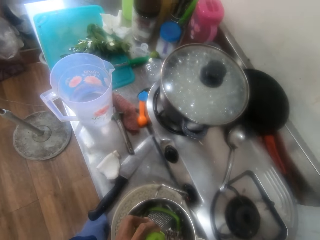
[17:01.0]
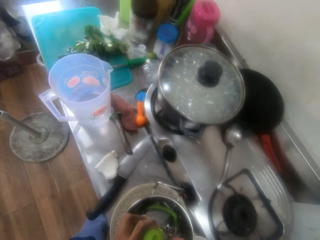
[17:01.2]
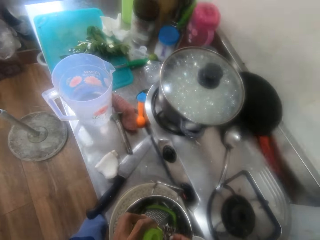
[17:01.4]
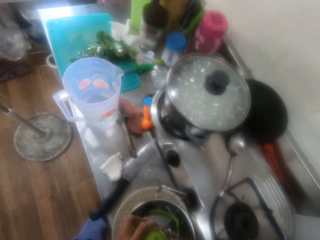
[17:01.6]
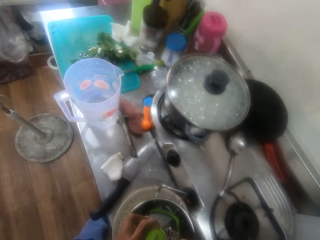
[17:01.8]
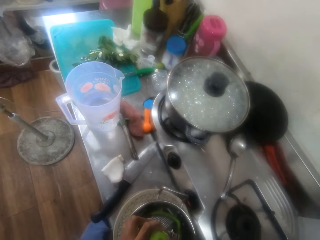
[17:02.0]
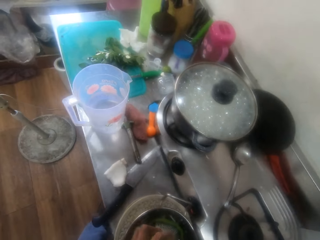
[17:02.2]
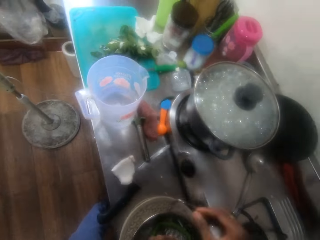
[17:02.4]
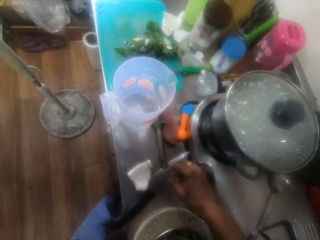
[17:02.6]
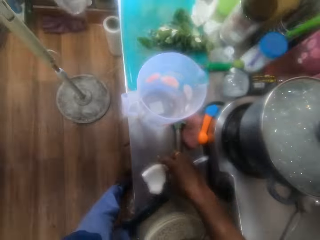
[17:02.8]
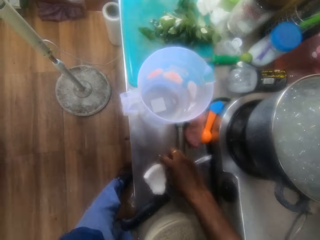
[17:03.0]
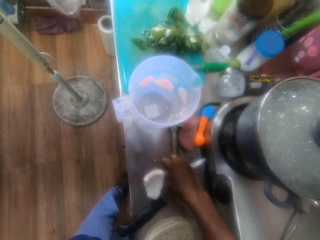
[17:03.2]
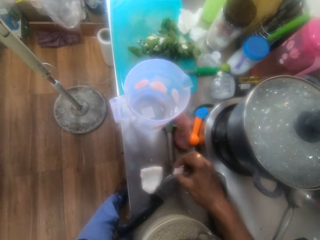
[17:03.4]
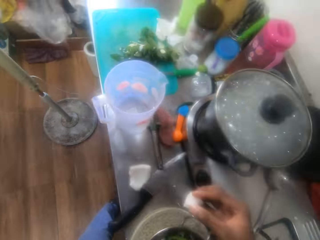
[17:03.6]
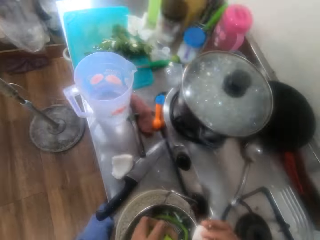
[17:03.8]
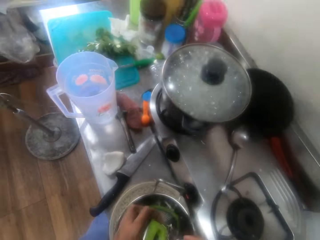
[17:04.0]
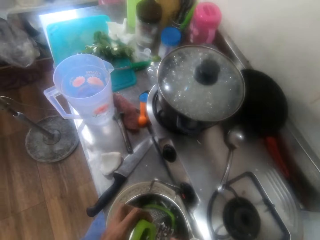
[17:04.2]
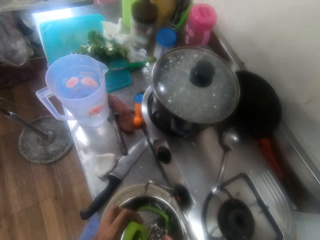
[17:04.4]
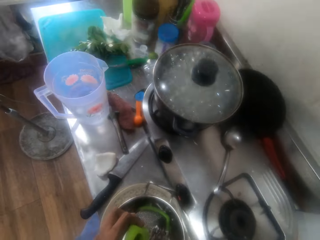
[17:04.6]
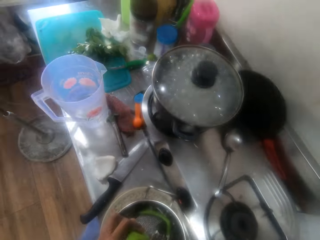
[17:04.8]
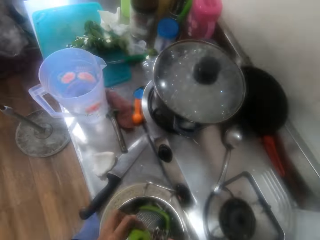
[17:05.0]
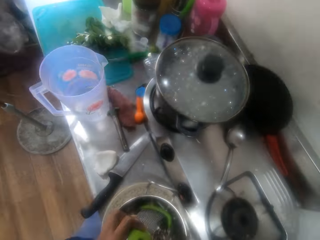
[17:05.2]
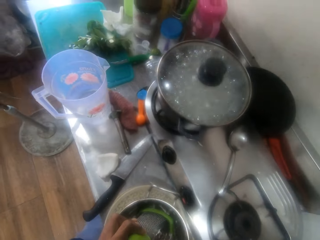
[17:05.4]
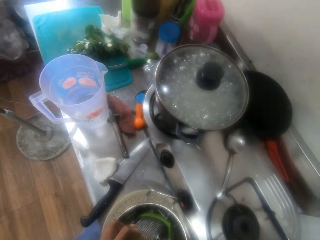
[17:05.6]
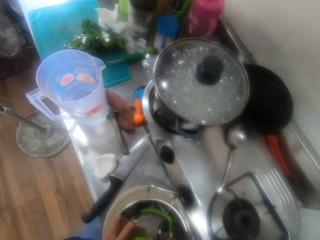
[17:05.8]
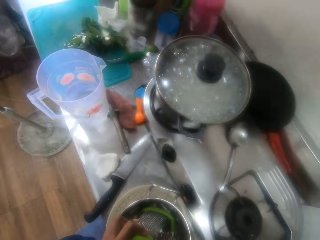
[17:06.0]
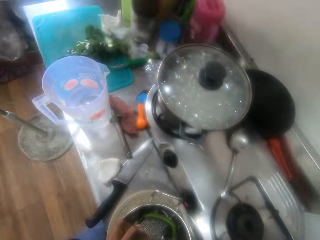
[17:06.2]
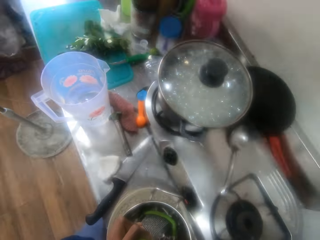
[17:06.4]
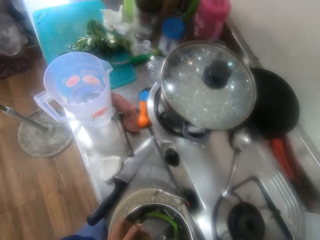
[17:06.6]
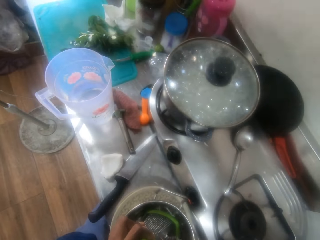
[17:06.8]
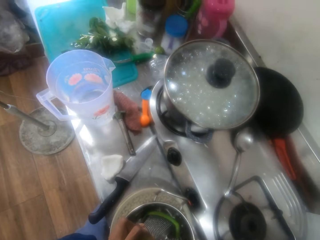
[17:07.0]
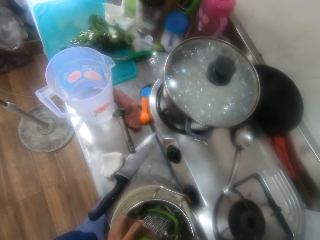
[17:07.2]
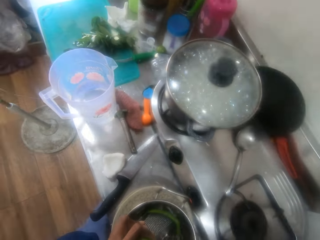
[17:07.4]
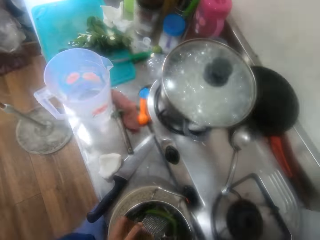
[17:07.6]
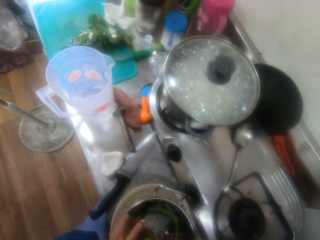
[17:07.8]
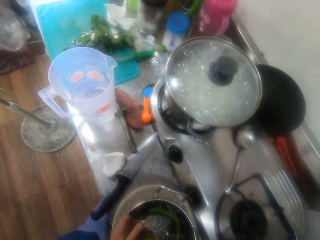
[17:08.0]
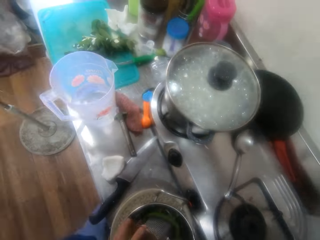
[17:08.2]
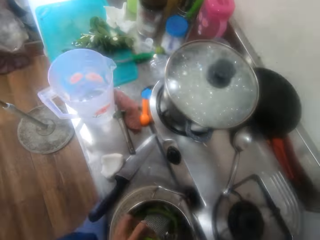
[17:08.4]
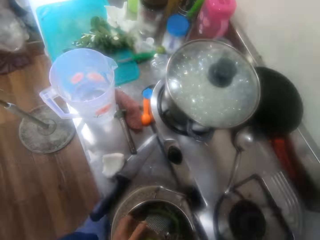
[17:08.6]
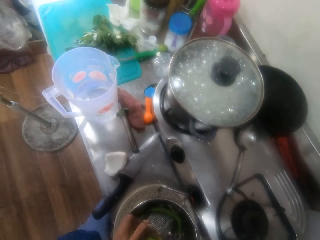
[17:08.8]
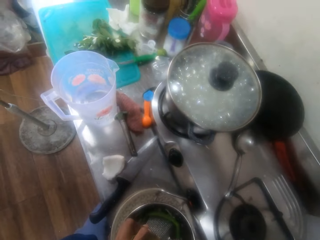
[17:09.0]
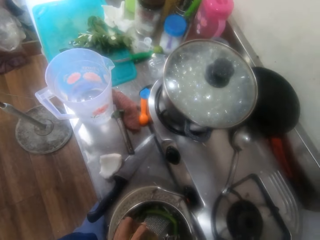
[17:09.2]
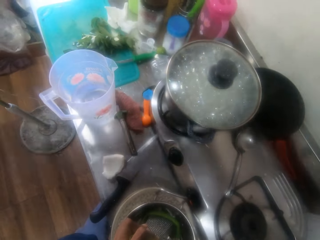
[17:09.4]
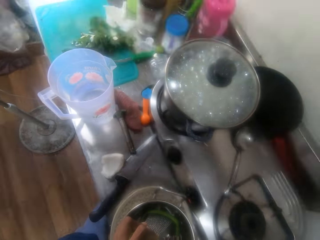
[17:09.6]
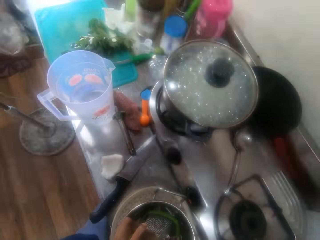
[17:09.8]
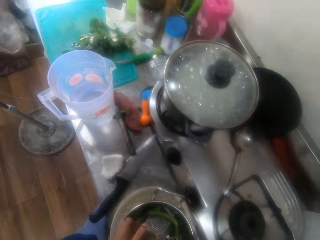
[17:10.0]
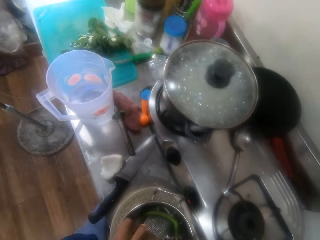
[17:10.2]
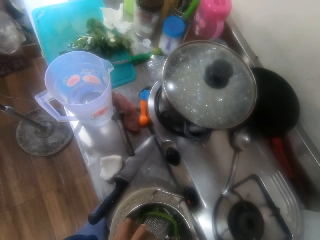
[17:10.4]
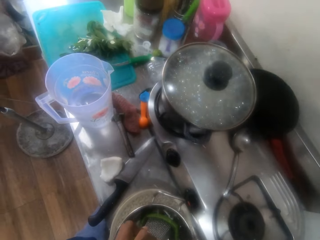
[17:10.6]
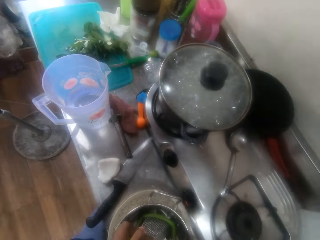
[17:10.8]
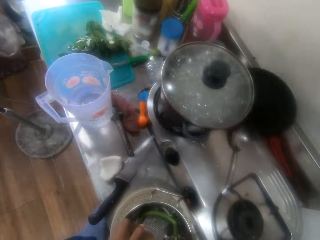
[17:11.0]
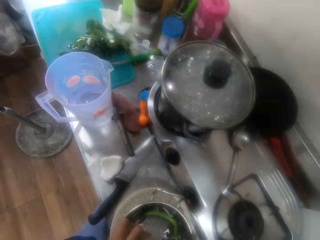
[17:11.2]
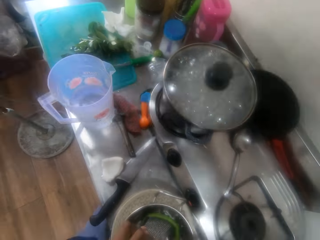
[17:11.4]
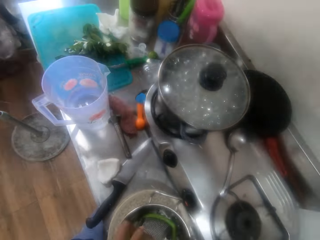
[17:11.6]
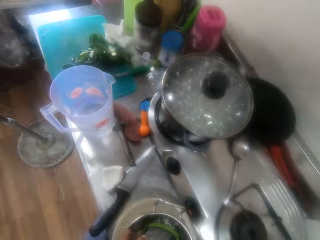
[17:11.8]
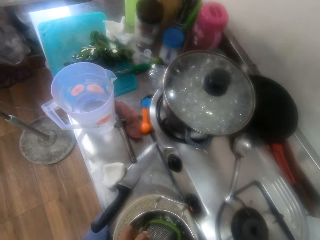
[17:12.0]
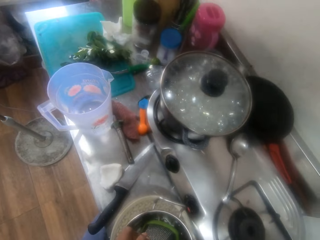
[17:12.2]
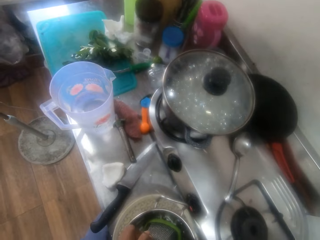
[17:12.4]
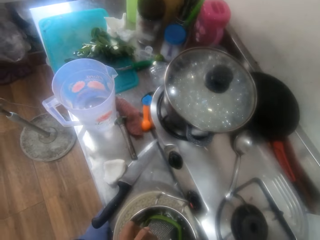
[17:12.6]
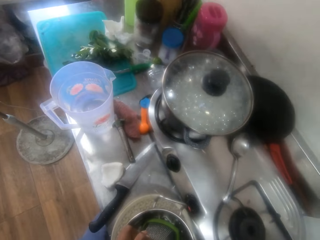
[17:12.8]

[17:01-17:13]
The camera wearer converses in the kitchen. They pick up the coconut on the counter in the kitchen. They converse in the kitchen. They grate the coconut with a grater in a bowl in the kitchen. They converse in the kitchen.

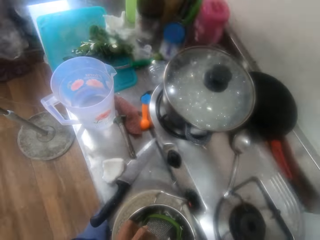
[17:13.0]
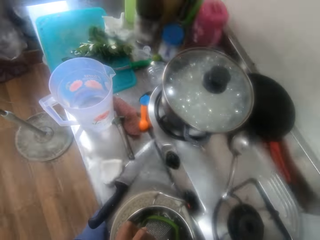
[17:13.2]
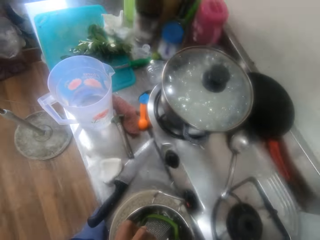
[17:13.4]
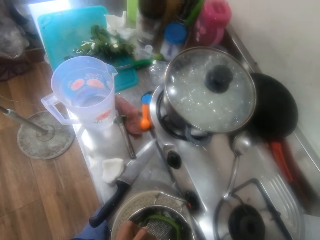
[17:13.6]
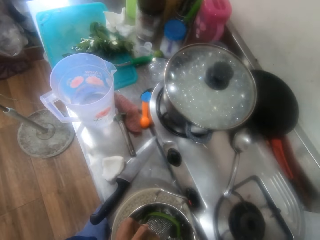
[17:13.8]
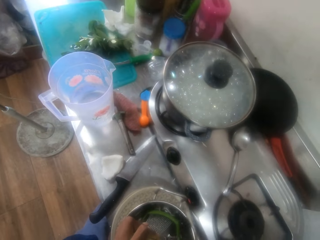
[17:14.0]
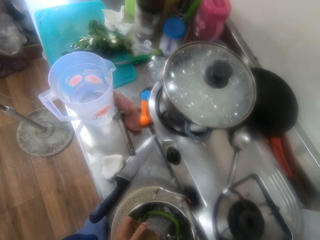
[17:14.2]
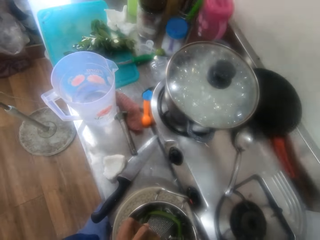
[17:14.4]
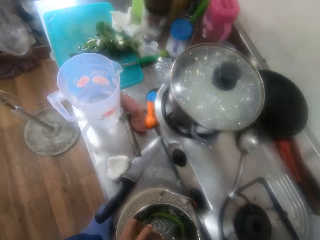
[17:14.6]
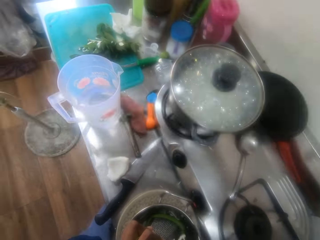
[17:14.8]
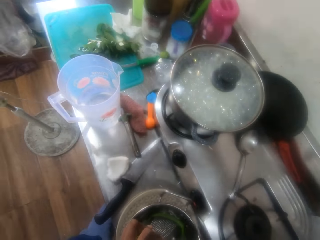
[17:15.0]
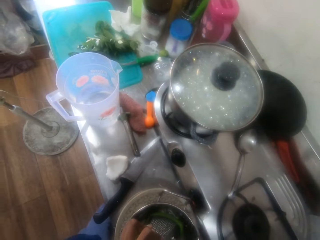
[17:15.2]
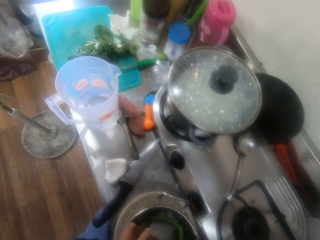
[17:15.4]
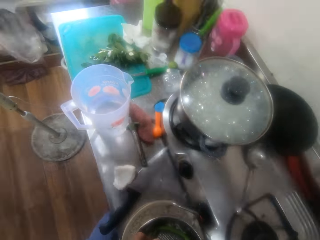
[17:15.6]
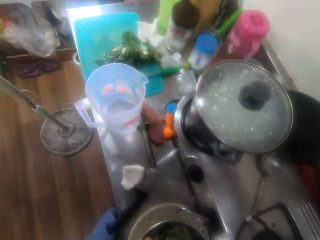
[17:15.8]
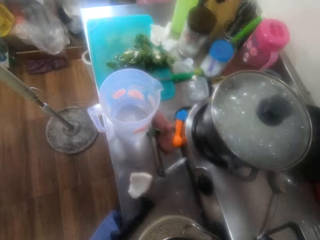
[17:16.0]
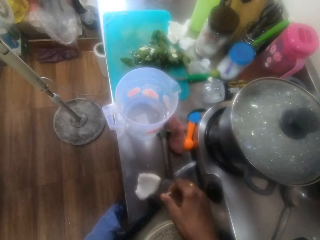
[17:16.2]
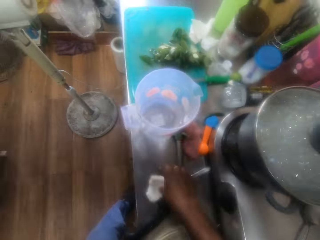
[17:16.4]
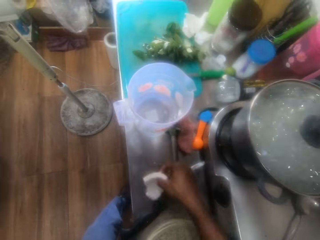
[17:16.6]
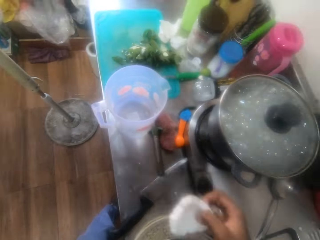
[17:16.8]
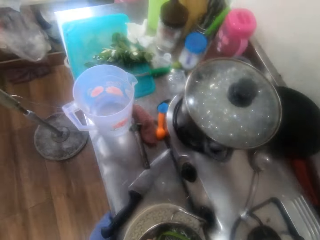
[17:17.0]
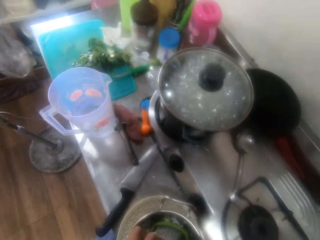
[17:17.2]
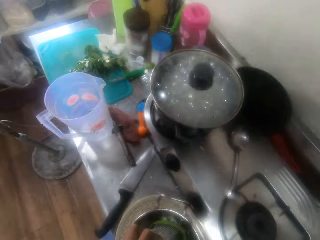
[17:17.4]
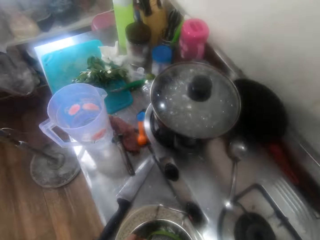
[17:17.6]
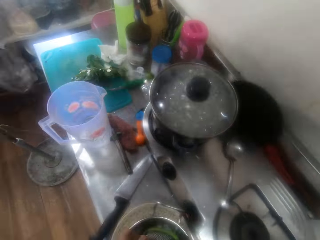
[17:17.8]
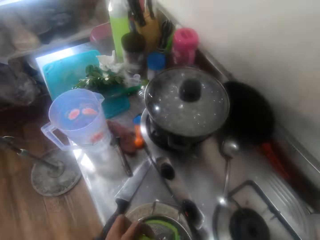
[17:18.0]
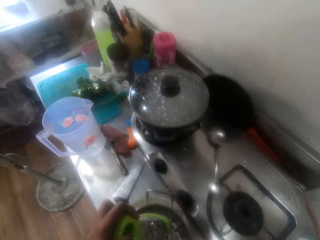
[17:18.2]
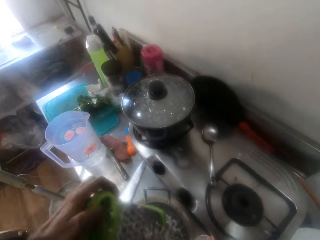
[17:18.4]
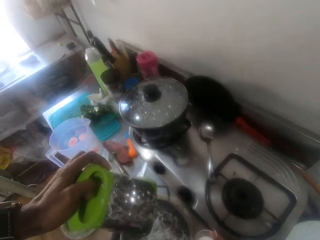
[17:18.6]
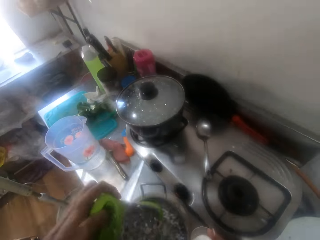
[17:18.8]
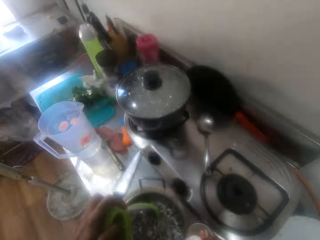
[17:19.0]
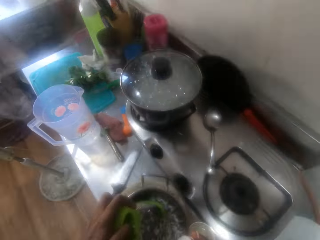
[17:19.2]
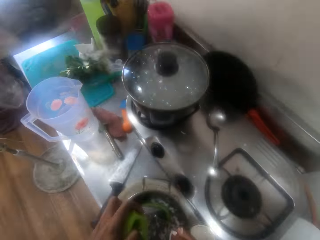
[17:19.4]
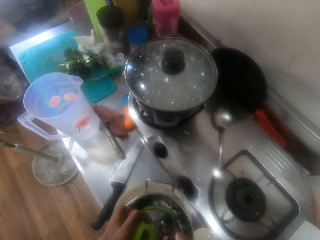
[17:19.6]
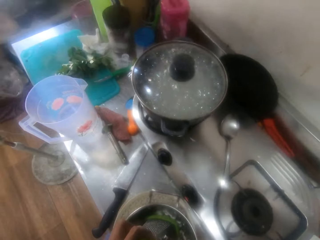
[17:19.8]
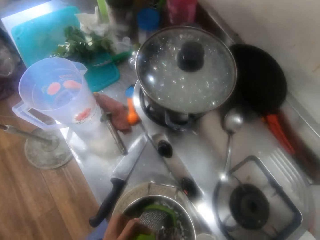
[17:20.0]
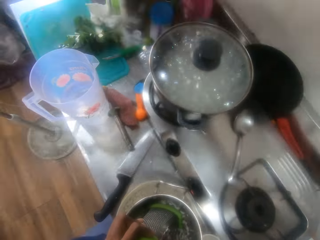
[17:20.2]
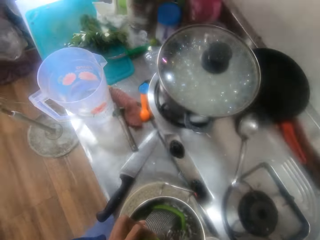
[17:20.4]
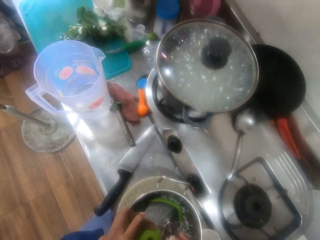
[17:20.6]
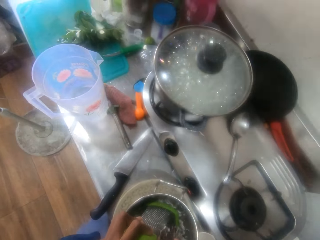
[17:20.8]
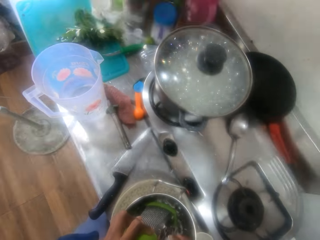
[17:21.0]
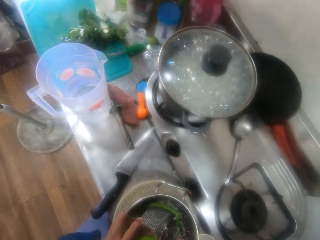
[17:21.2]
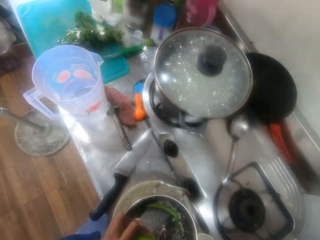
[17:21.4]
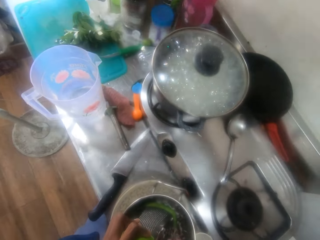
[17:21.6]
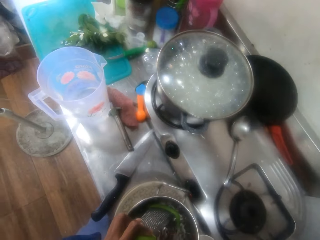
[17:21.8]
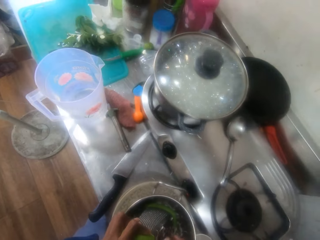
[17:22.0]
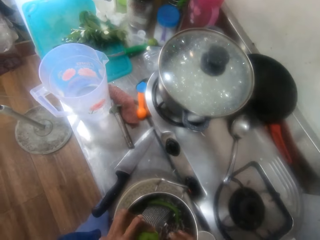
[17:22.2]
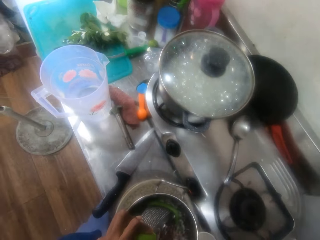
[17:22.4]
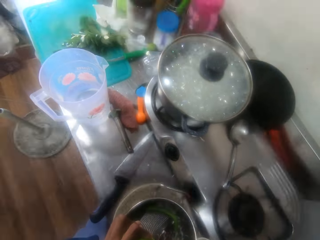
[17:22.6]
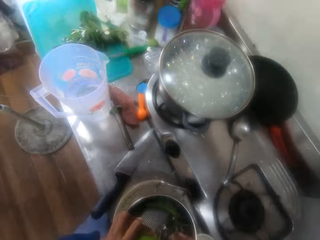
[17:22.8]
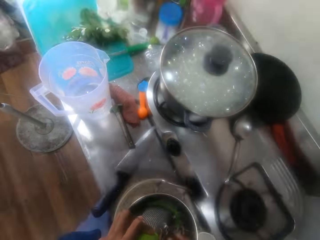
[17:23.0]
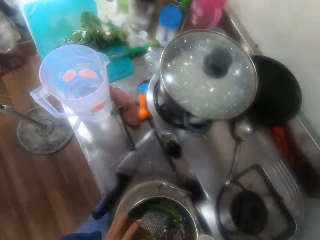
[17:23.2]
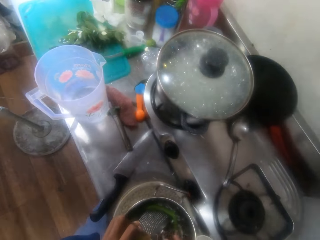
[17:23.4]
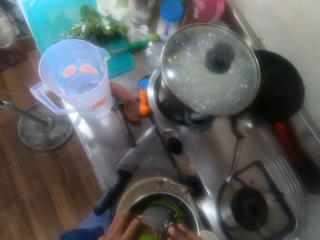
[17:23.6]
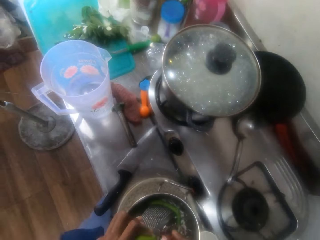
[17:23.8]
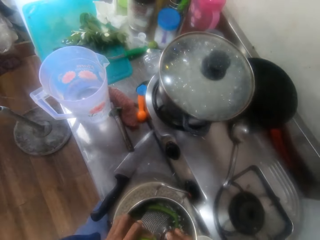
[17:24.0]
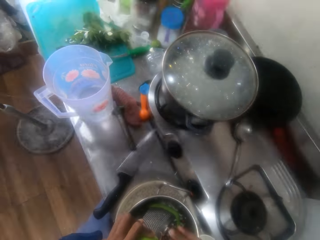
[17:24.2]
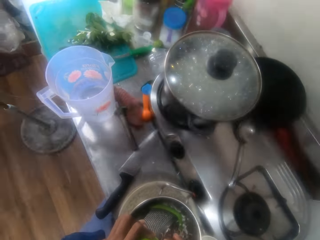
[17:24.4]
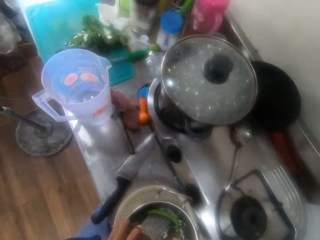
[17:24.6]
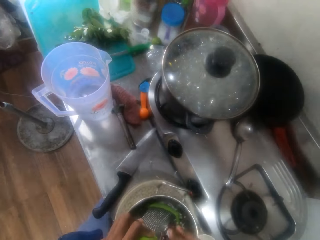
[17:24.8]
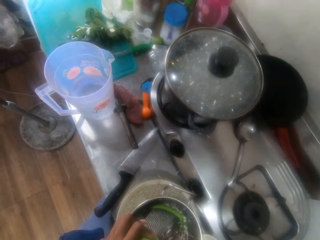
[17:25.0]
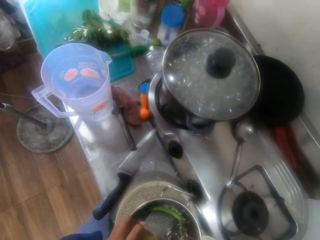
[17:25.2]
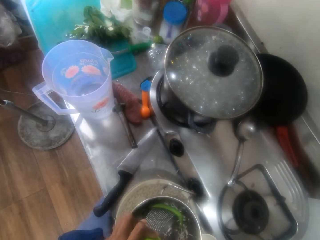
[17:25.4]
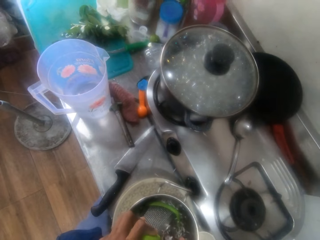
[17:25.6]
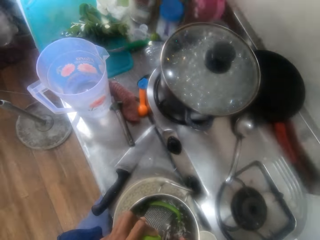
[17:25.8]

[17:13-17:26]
The camera wearer grates coconut in a bowl in the kitchen. They converse in the kitchen. They pick up the coconut on the counter in the kitchen. They converse in the kitchen. They align a grater in a cooking pot. They grate the coconut with the grater in the bowl in the kitchen.
